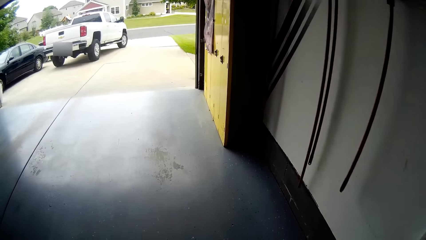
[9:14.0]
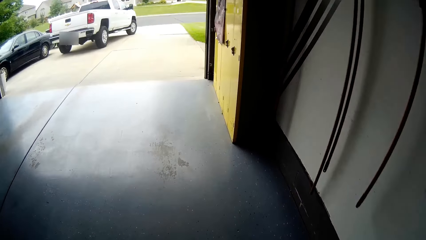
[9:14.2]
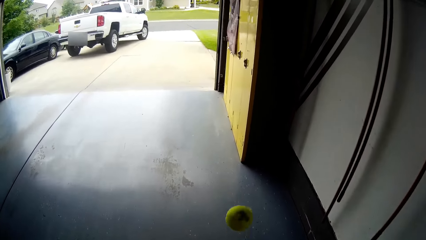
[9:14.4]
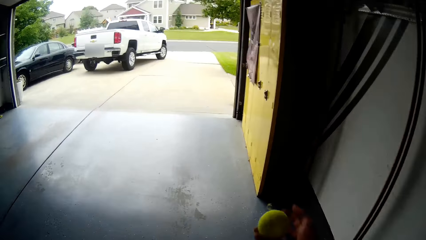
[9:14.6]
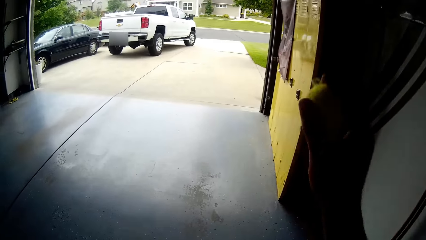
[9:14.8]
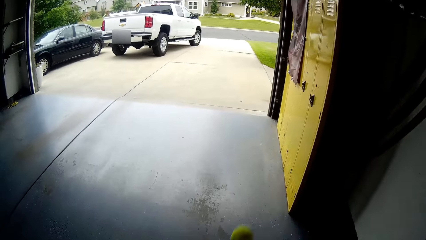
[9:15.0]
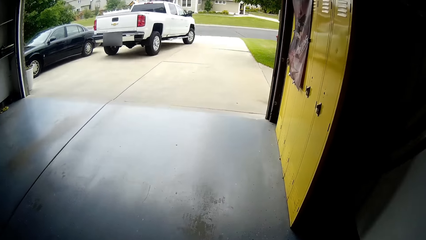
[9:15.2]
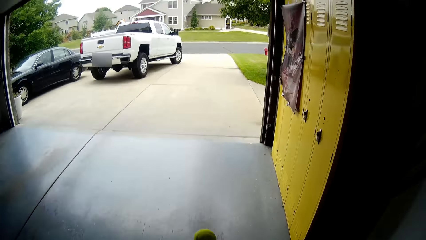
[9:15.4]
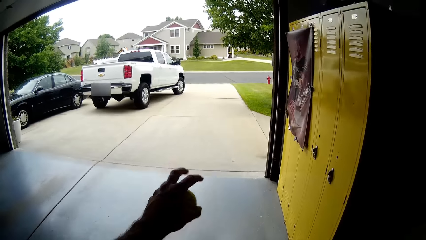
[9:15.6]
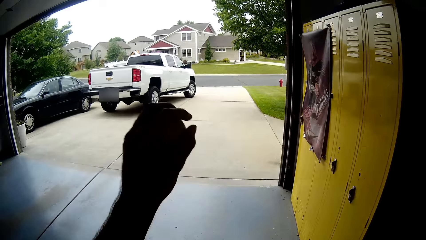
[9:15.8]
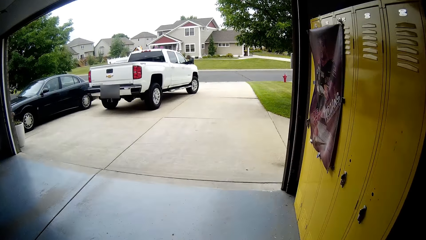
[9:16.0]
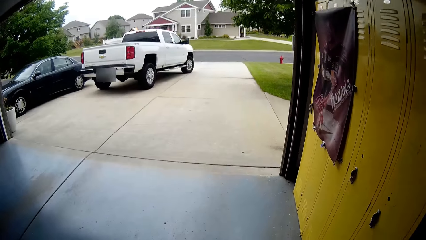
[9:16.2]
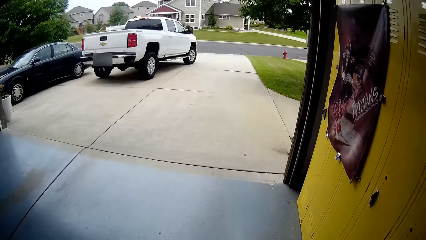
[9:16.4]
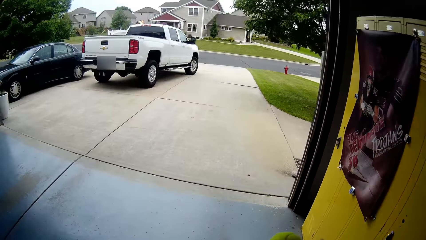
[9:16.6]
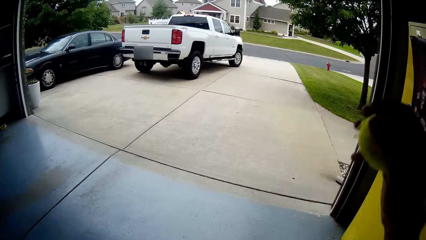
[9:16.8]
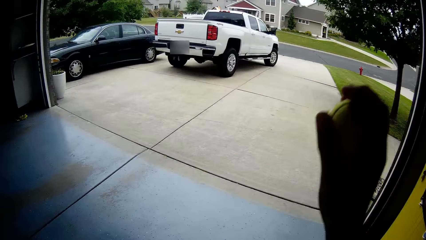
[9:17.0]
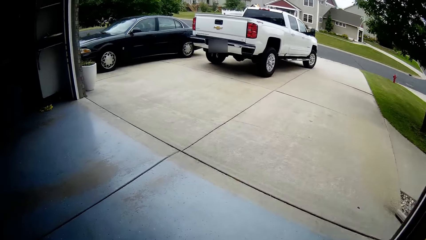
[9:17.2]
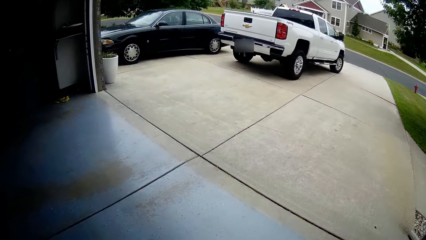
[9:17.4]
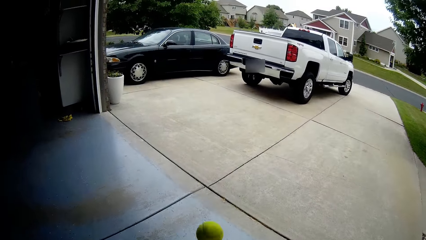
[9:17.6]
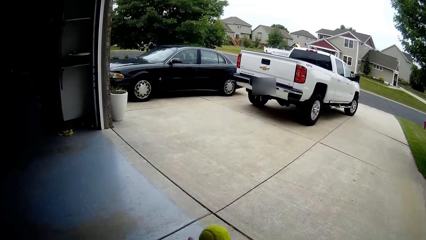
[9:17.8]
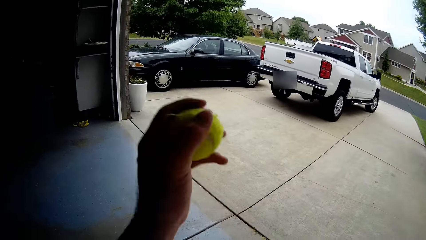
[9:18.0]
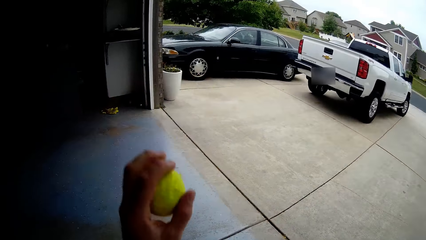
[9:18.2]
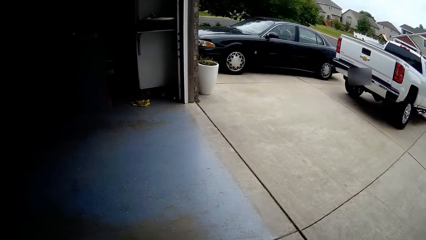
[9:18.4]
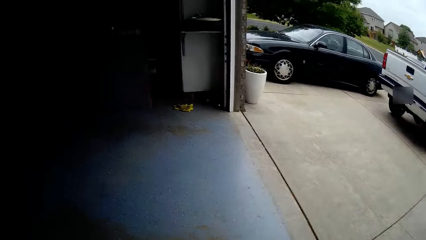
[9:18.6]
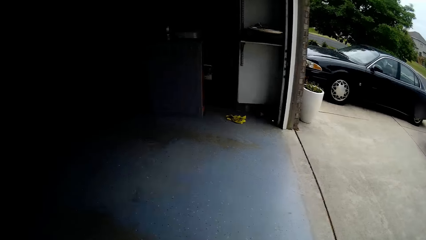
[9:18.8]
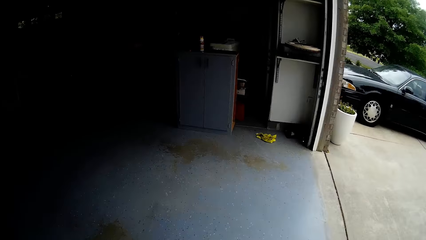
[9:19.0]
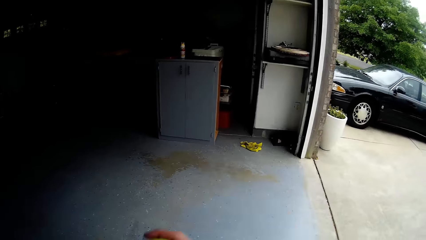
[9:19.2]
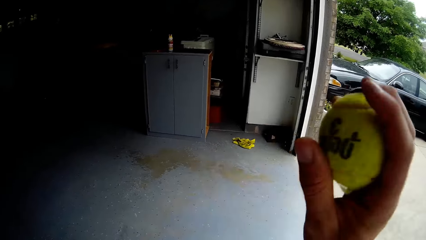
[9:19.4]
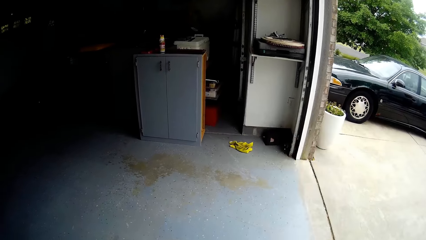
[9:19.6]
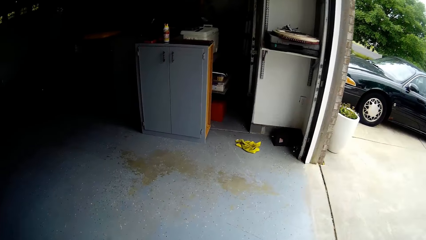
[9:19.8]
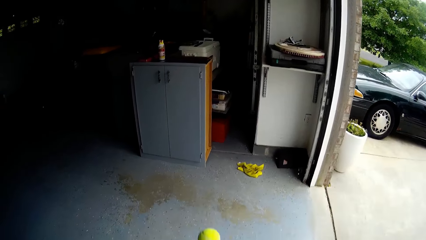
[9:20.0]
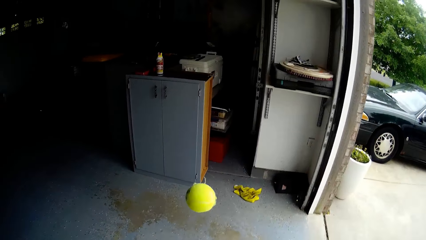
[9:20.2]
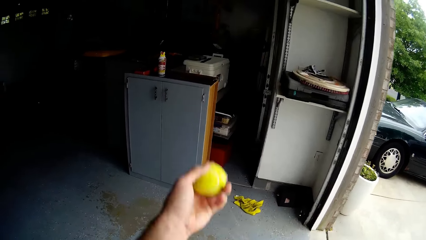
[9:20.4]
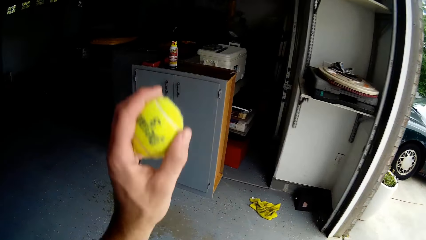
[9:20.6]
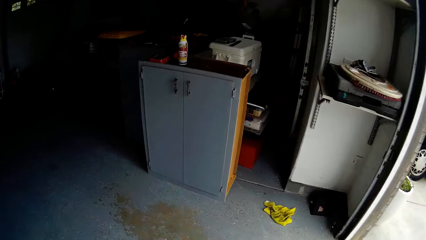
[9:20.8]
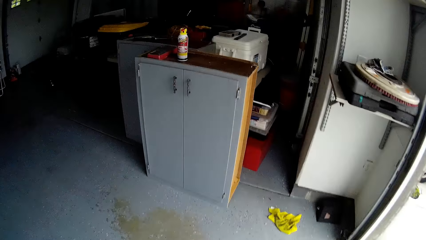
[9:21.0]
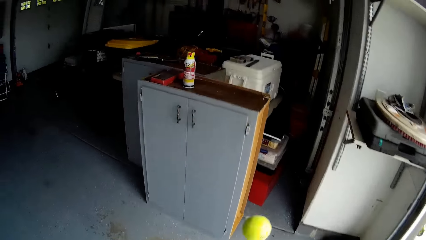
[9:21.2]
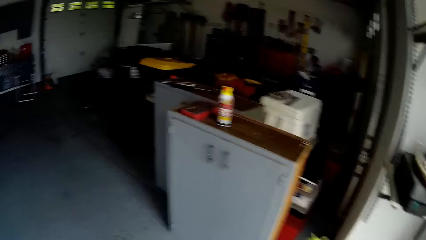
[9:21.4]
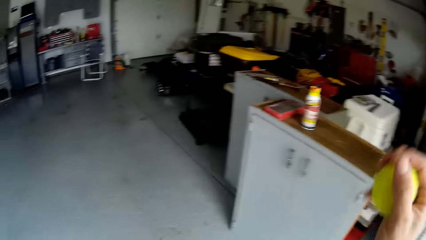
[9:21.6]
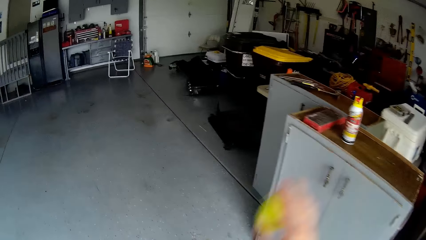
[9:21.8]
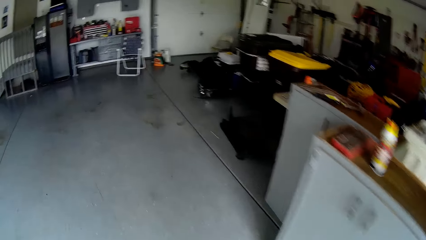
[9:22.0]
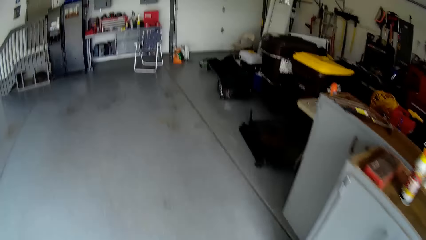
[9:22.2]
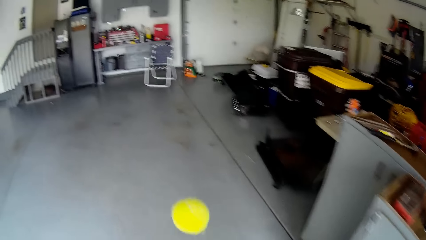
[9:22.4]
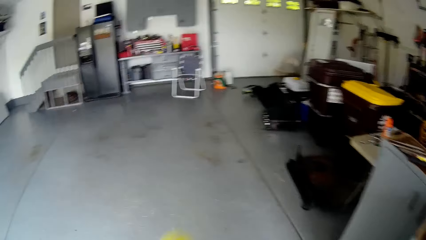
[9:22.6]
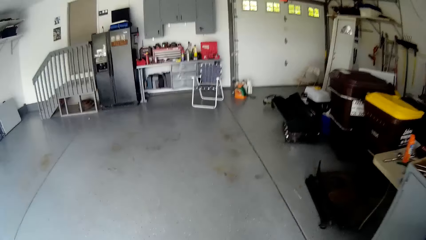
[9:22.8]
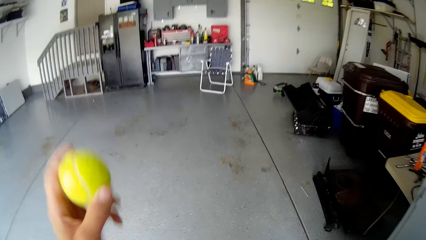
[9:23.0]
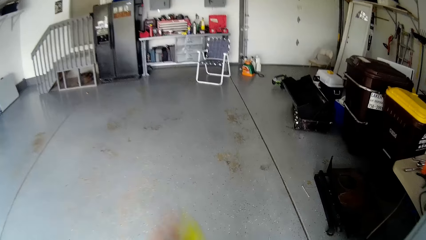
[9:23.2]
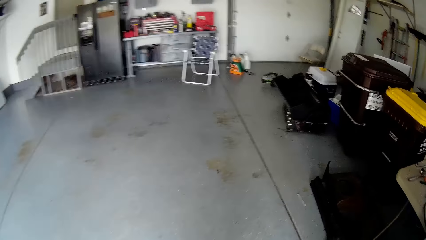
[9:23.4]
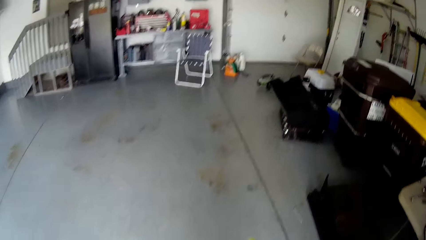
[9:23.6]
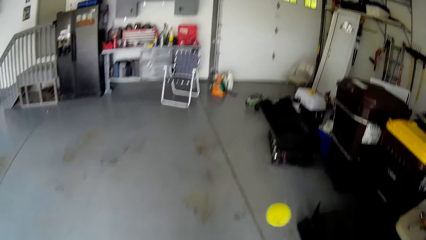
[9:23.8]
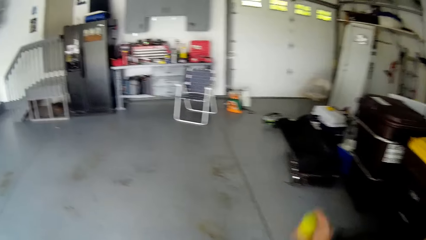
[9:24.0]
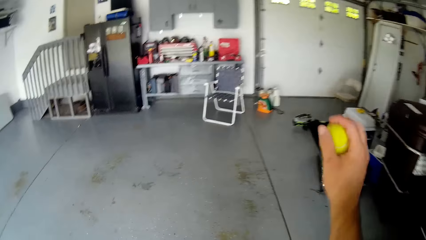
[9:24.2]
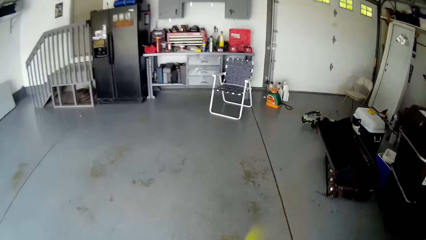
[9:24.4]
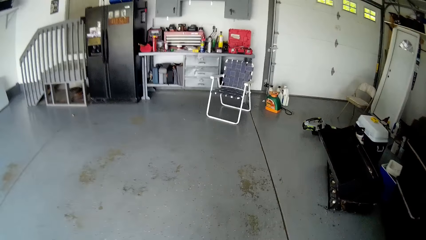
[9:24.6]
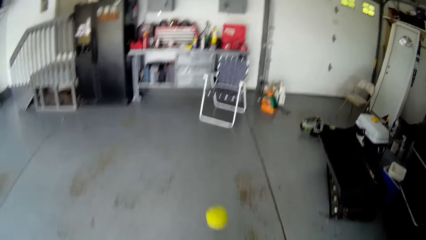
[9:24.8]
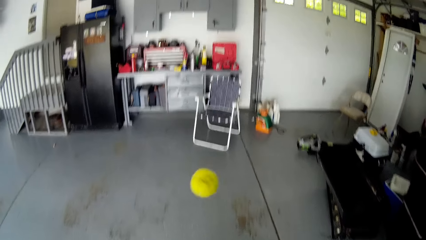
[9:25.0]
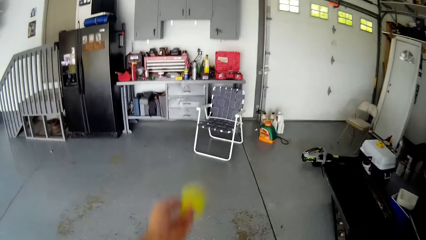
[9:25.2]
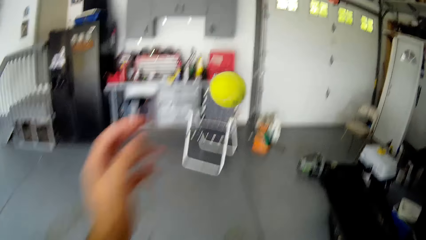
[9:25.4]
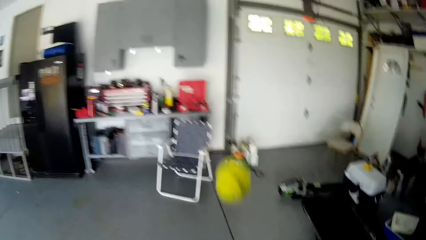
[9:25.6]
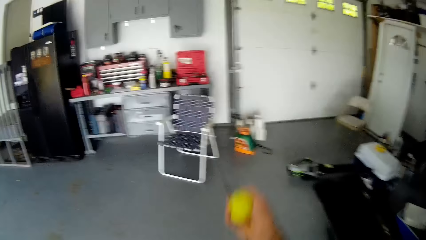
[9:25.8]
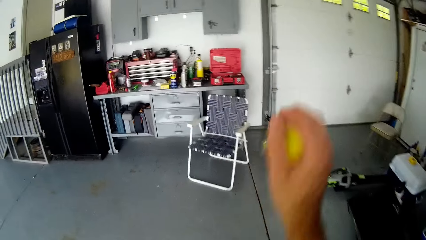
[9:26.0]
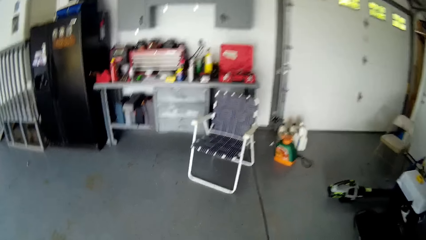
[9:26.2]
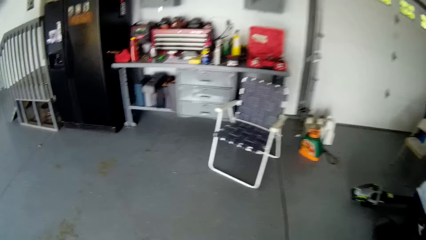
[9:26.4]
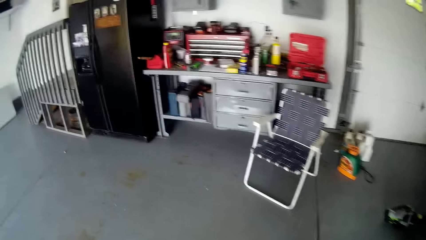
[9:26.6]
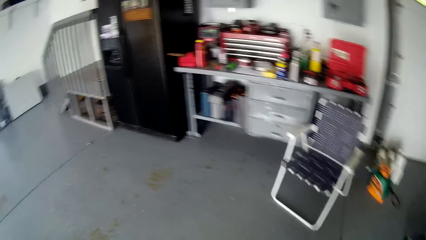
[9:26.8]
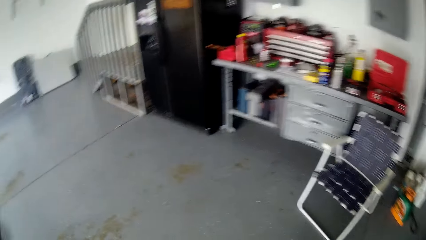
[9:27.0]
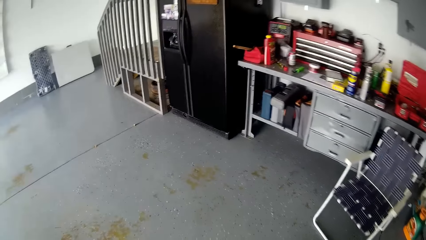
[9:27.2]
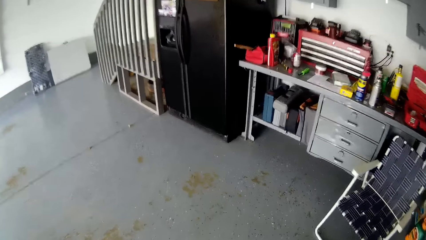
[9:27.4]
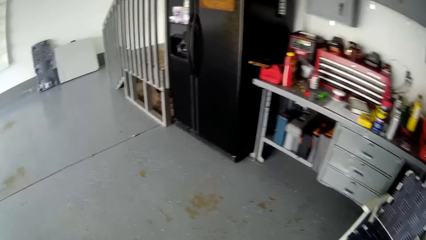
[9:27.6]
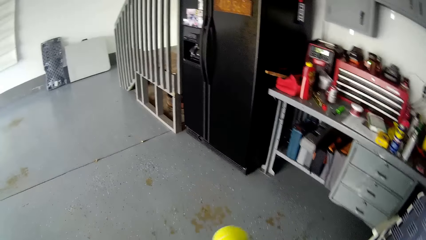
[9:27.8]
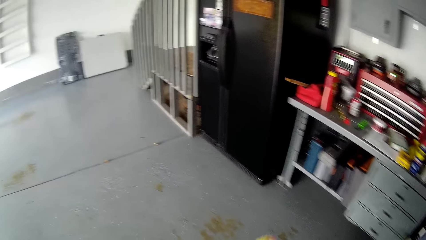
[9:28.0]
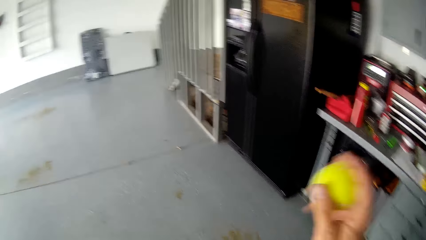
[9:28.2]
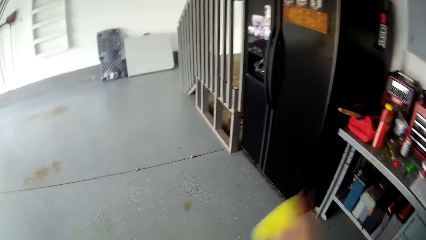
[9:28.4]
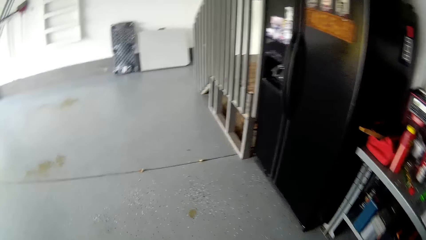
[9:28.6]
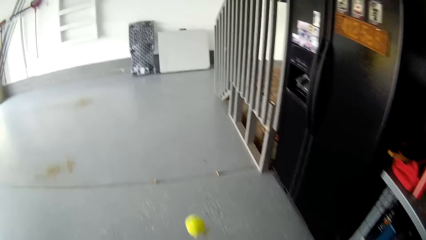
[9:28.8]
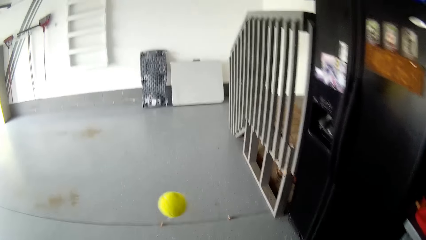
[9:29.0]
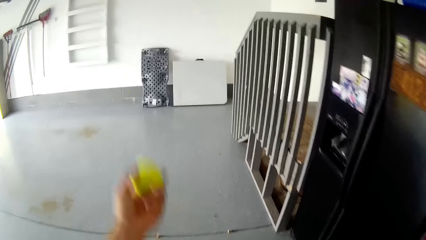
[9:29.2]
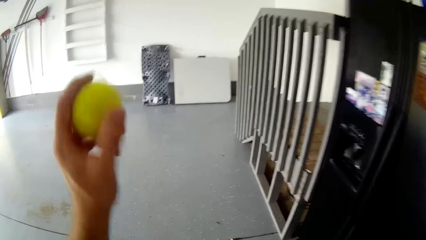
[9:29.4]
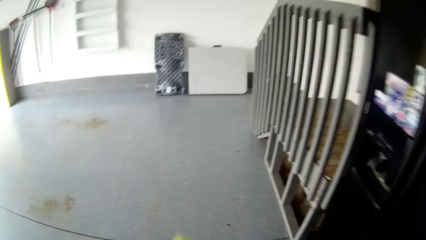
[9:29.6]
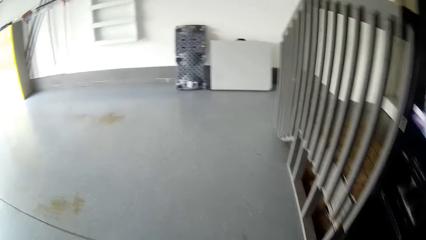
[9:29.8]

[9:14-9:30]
The camera wearer catches the tennis ball with the left hand and bounces the tennis ball on the floor with the left hand. They catch the tennis ball with the right hand and bounce the tennis ball on the floor with the right hand. They catch the tennis ball with the left hand and bounce the tennis ball on the floor with the left hand. They catch the tennis ball with the right hand and bounce the tennis ball on the floor with the right hand. They catch the tennis ball with the left hand and bounce the tennis ball on the floor with the left hand. They catch the tennis ball with the right hand and bounce the tennis ball on the floor with the right hand. They catch the tennis ball with the left hand and bounce the tennis ball on the floor with the left hand. They catch the tennis ball with the right hand and bounce the tennis ball on the floor with the right hand. They toss the tennis ball with the left hand. They catch the tennis ball with the right hand and bounce the tennis ball on the floor with the right hand. They catch the tennis ball with the left hand and bounce the tennis ball on the floor with the left hand. They catch the tennis ball with the right hand and bounce the tennis ball on the floor with the right hand. They catch the tennis ball with the left hand.
